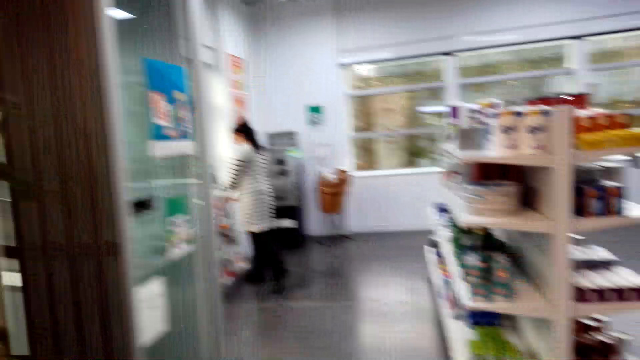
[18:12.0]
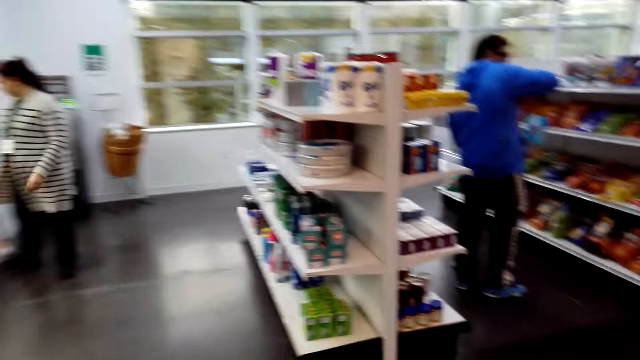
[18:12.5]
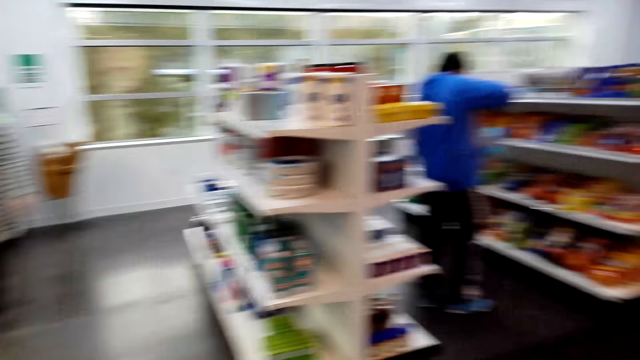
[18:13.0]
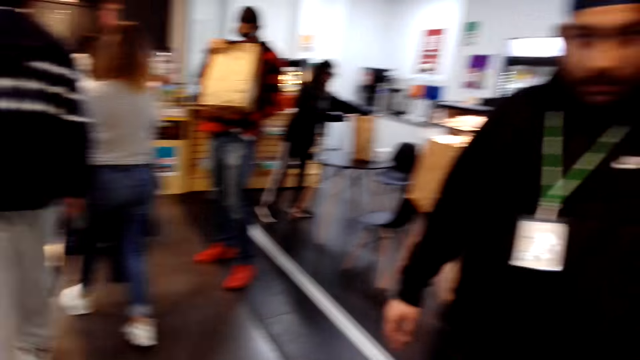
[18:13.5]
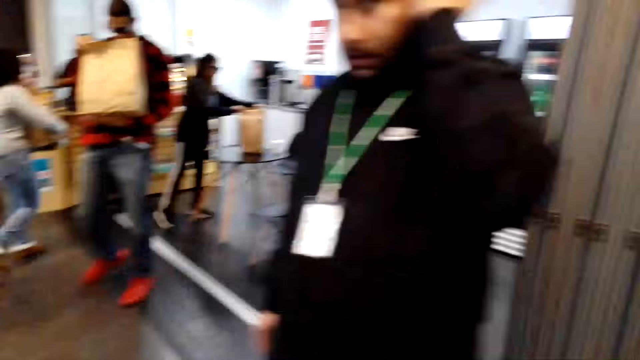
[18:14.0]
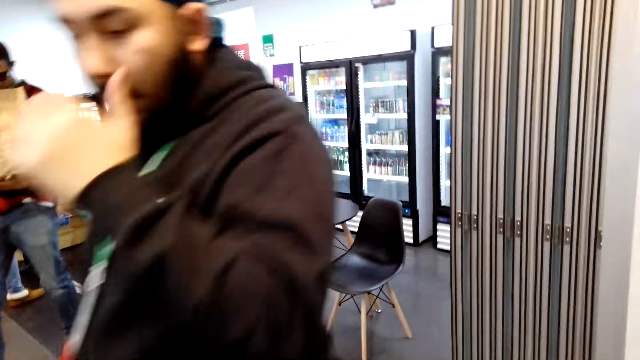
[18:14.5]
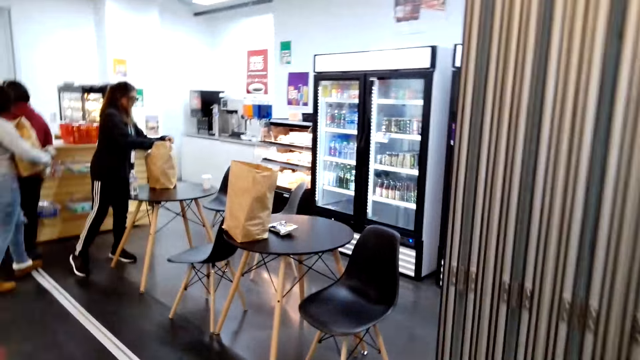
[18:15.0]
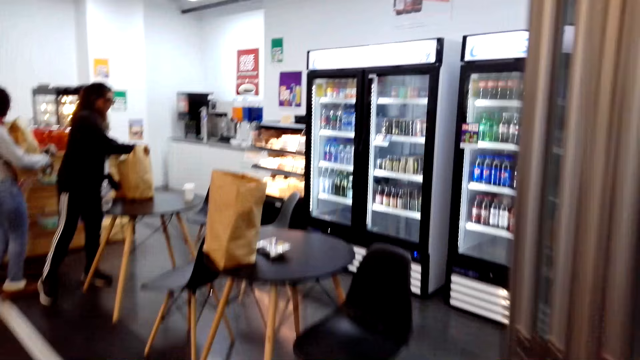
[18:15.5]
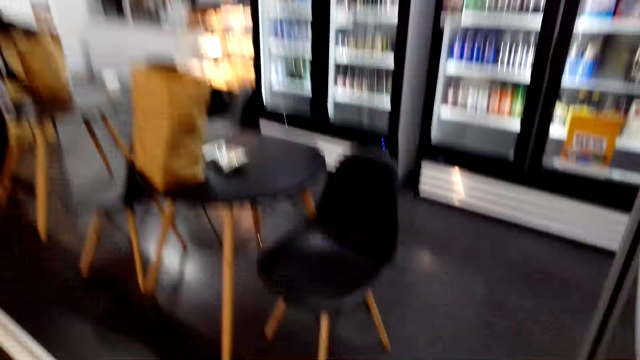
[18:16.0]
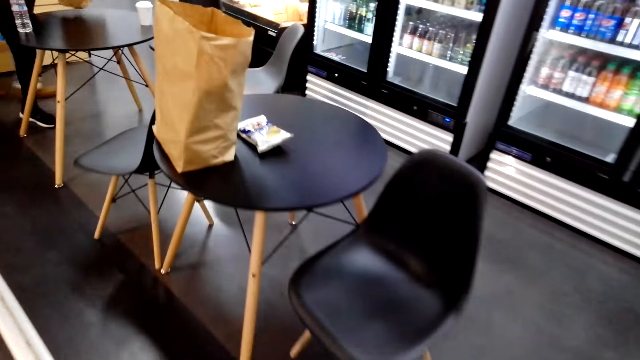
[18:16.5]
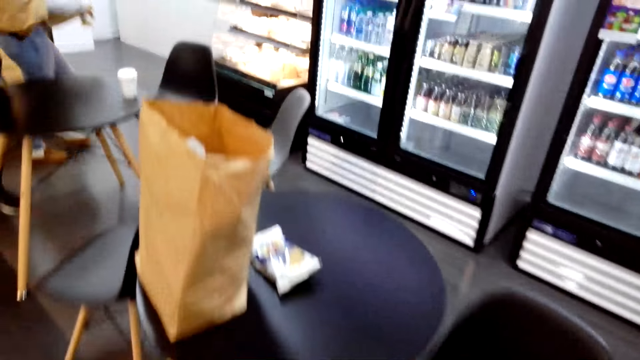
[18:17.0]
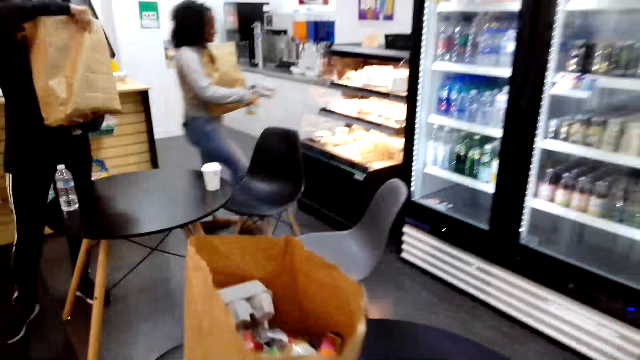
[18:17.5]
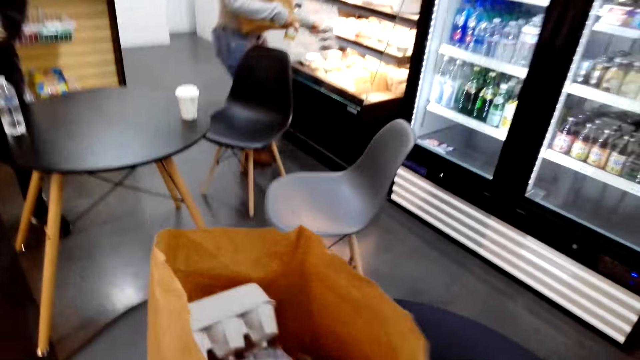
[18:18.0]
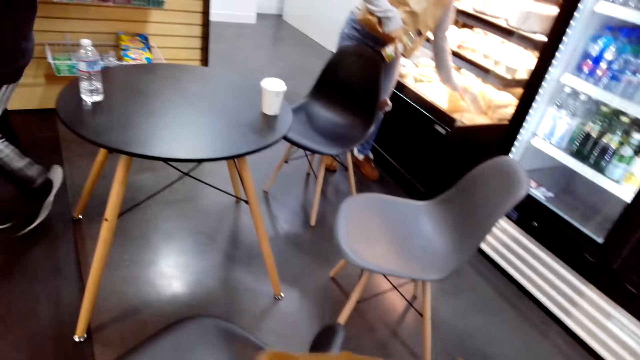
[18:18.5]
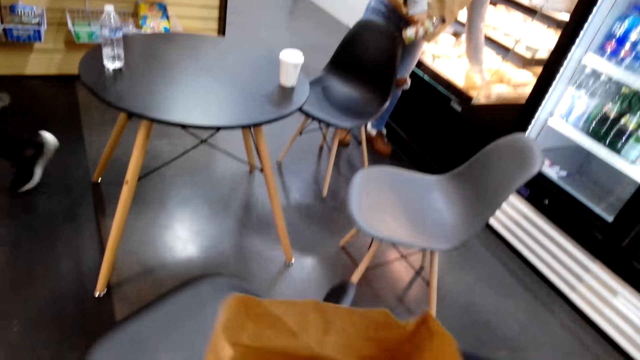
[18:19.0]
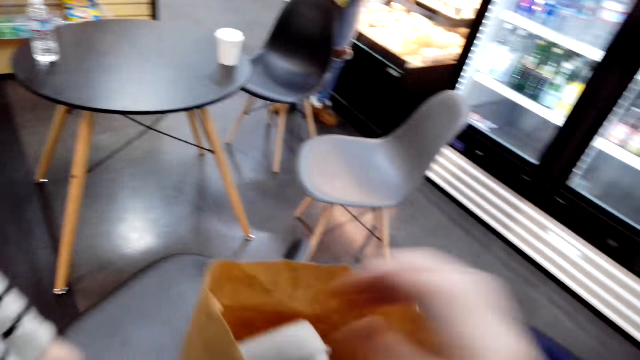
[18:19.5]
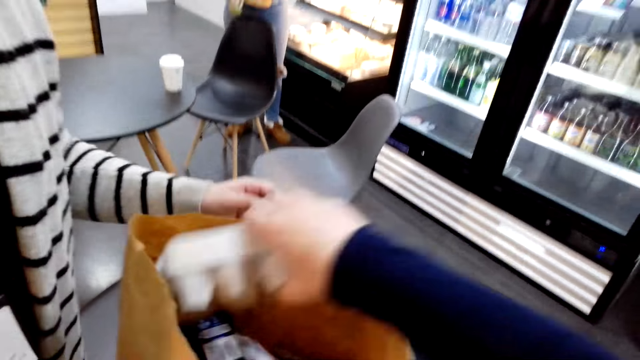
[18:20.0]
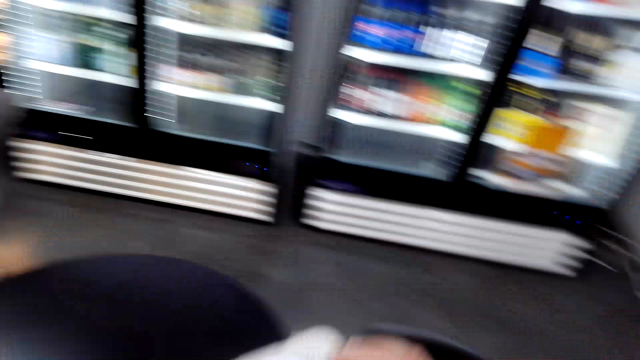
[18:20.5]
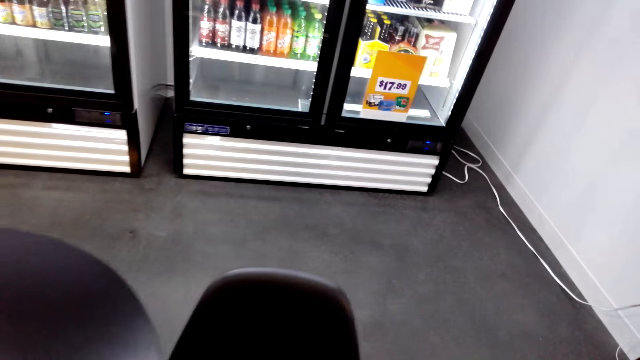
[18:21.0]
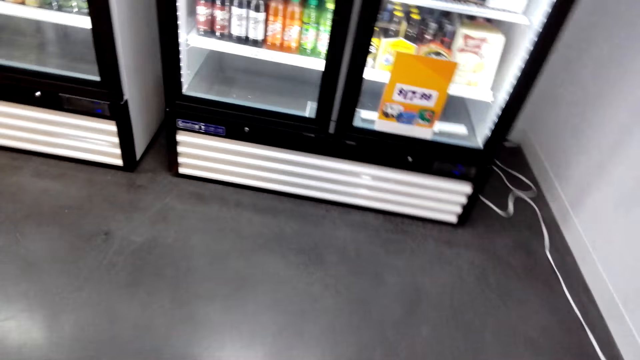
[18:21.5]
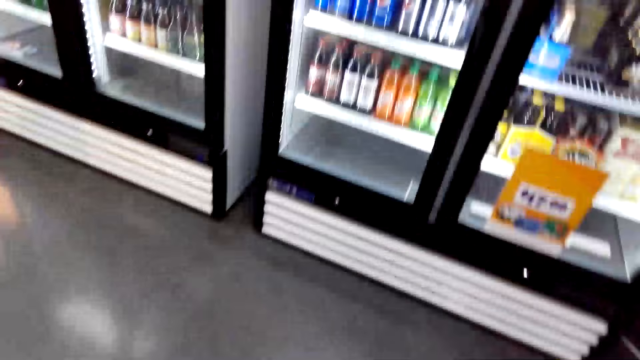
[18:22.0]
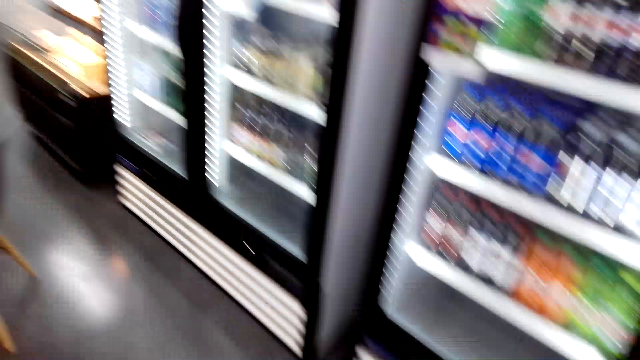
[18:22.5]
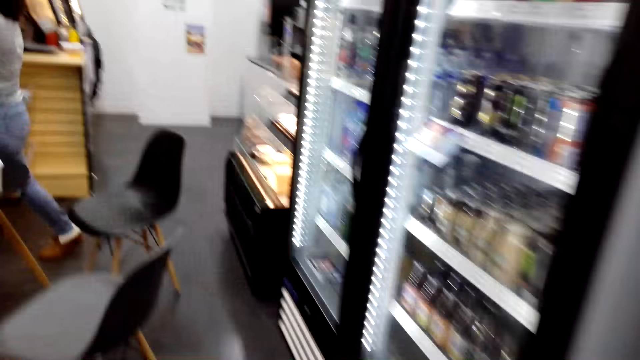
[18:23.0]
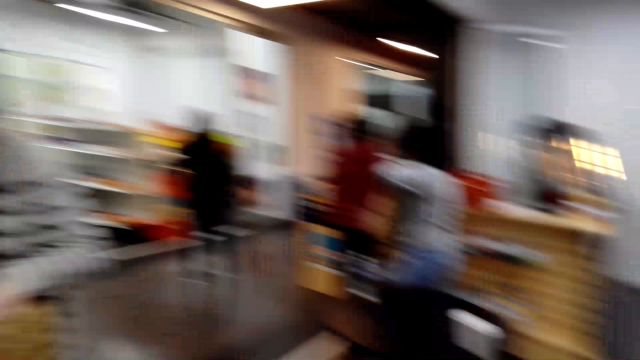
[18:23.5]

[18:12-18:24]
A woman puts the magazine in the stand. The camera wearer walks around the supermarket. They look at a man. They look around and take an item. They look around and walk around.

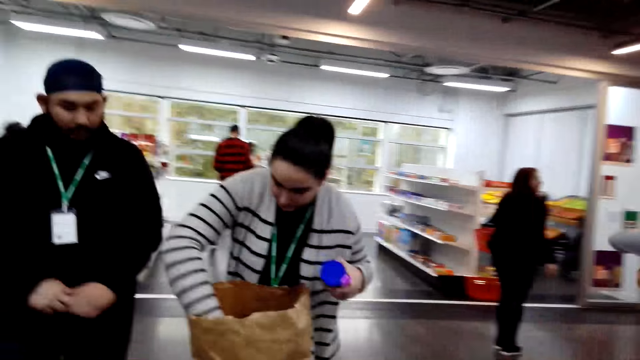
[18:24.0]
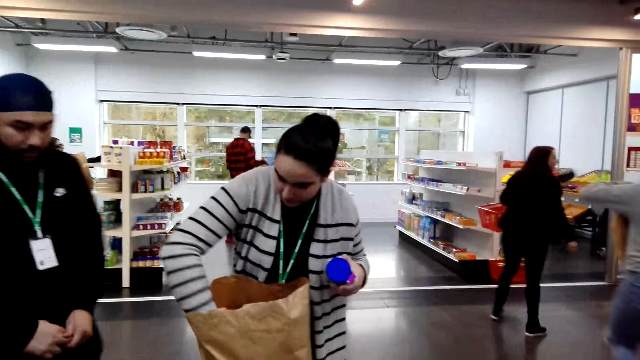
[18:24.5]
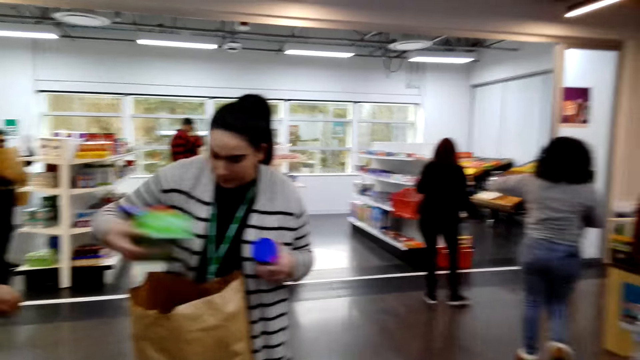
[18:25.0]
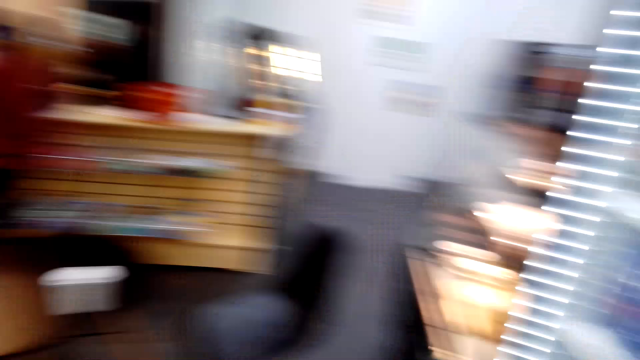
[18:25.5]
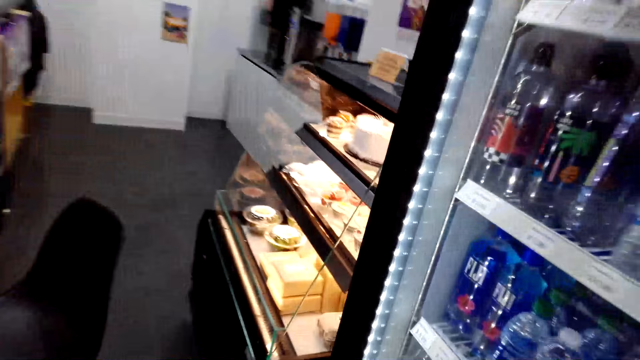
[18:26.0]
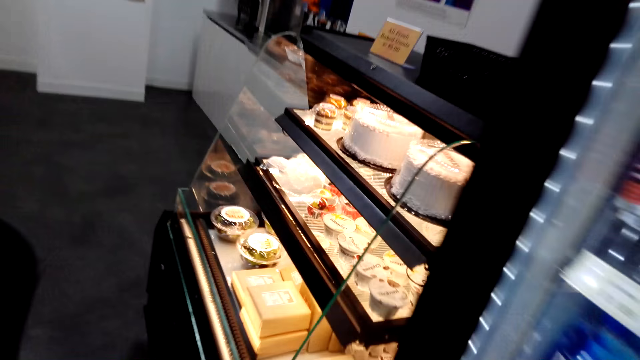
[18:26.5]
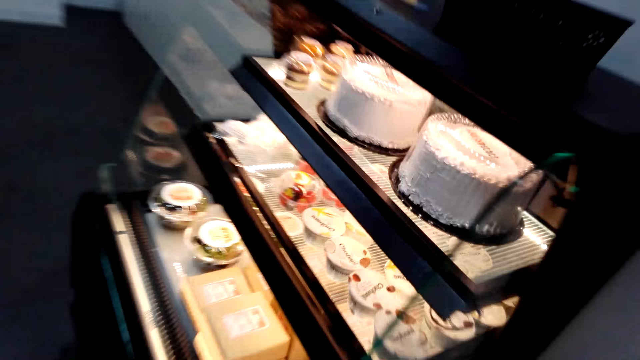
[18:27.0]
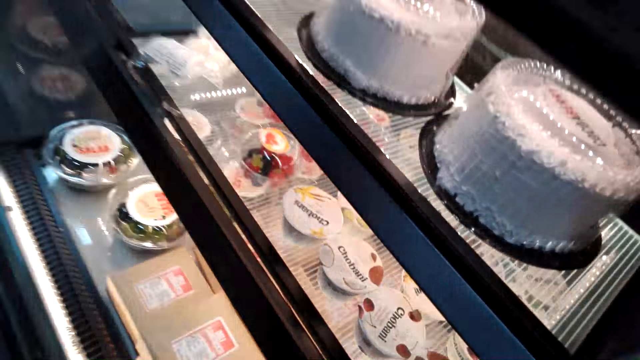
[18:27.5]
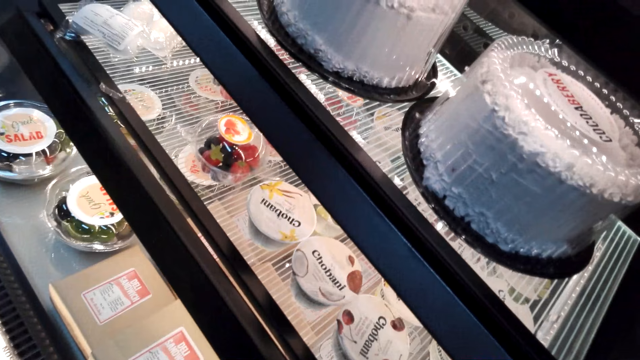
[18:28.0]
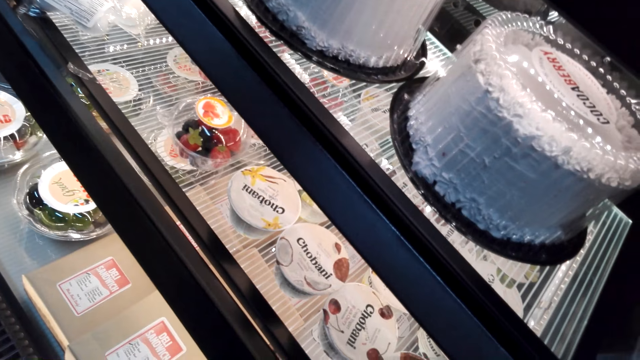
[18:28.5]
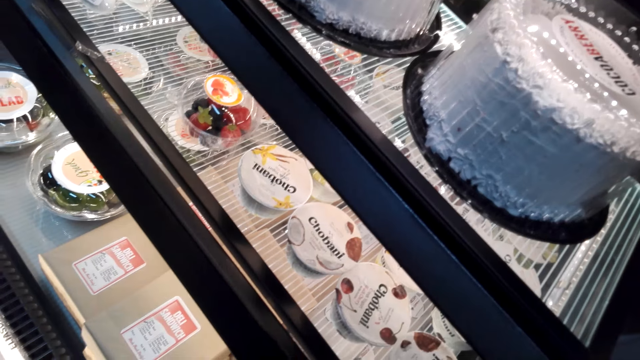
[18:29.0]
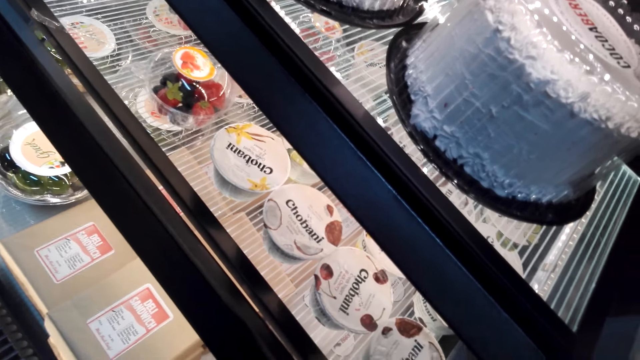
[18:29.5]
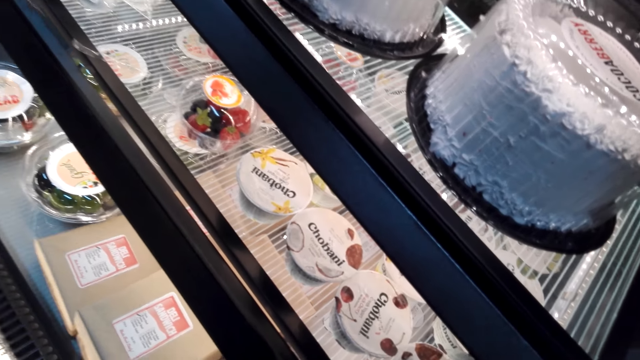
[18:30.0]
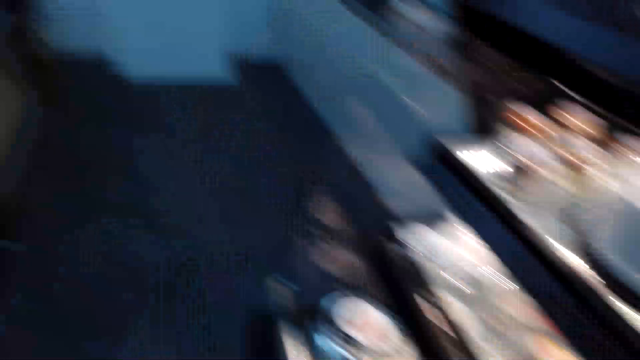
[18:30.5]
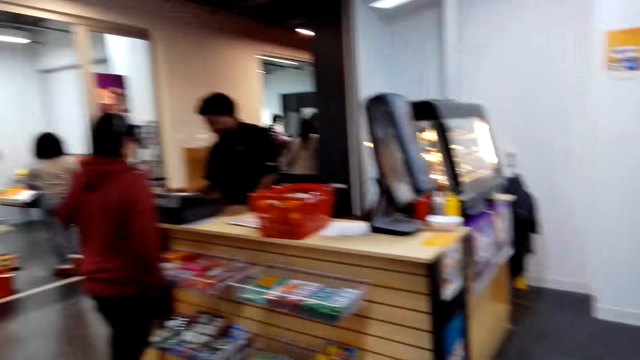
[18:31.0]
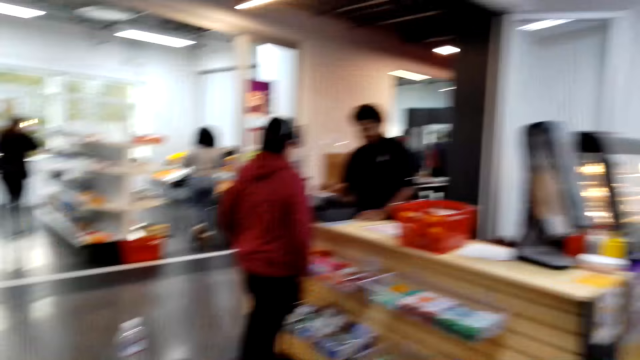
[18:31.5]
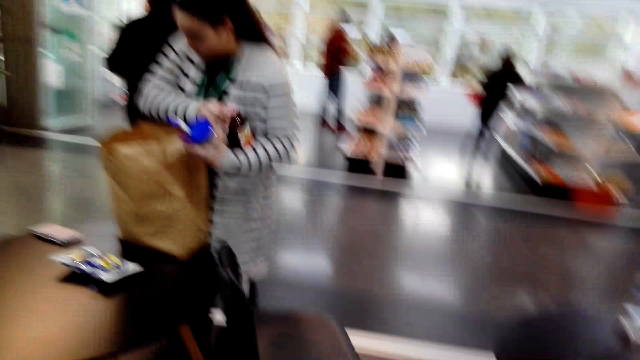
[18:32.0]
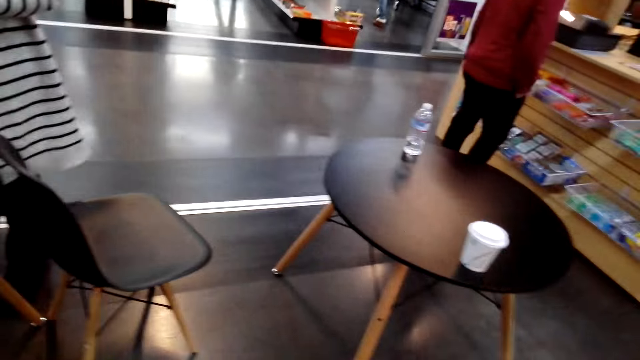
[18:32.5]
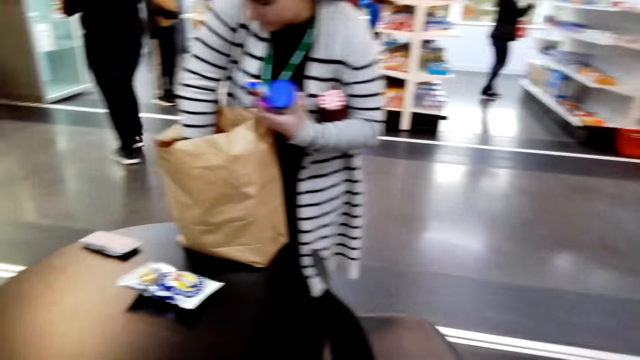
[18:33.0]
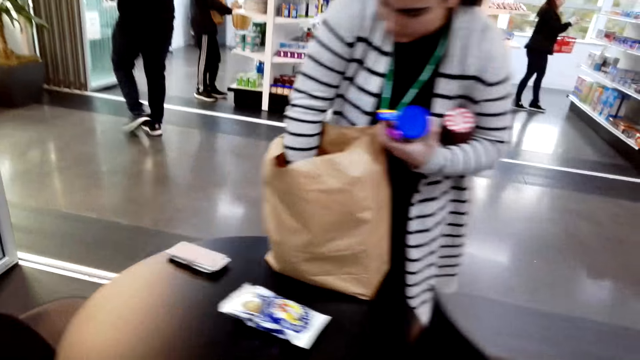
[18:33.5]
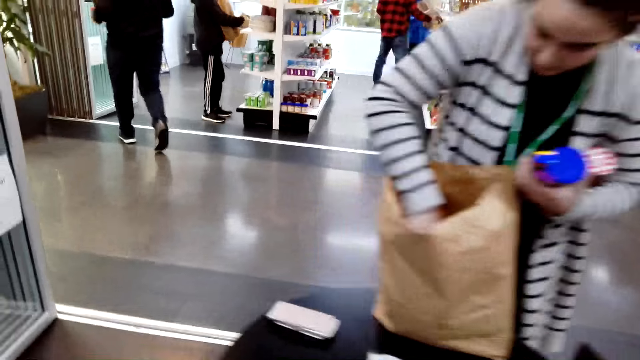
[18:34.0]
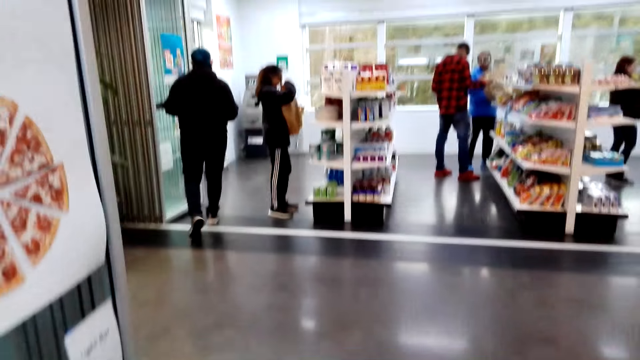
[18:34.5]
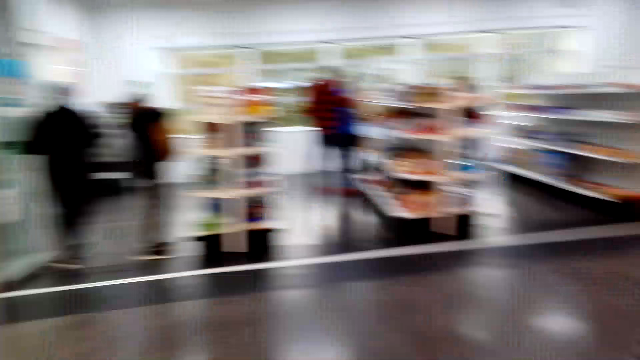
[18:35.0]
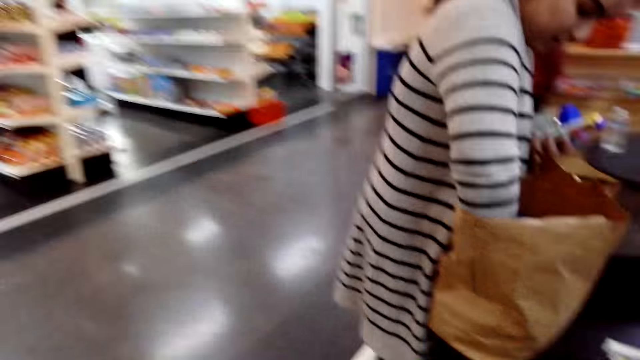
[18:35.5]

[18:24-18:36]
A lady picks up something from the shopping bag. The camera wearer looks around. The lady looks in the package. The camera wearer looks around again. They walk around. They look at the cakes. They walk in the supermarket.
